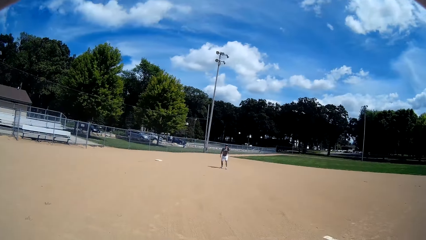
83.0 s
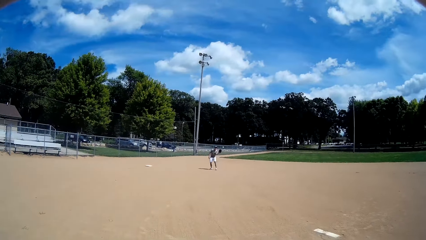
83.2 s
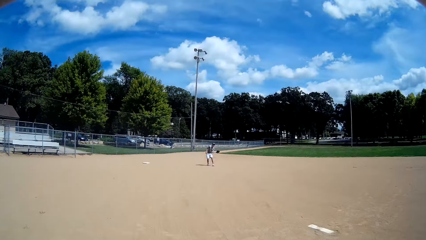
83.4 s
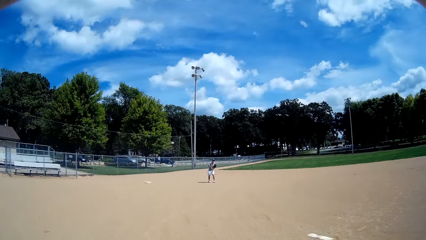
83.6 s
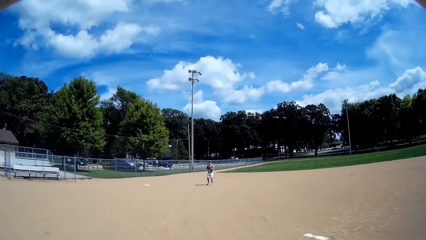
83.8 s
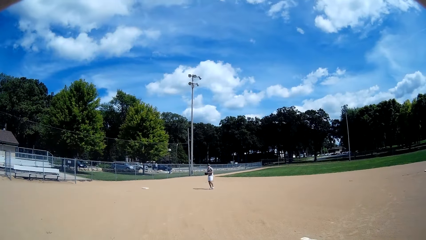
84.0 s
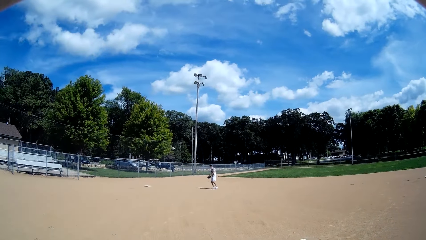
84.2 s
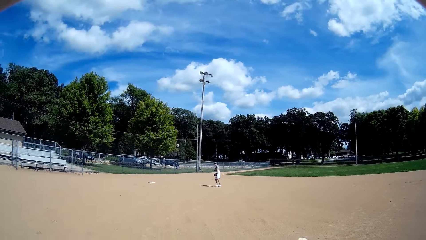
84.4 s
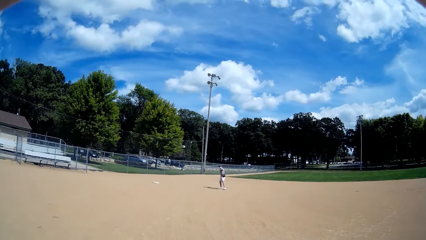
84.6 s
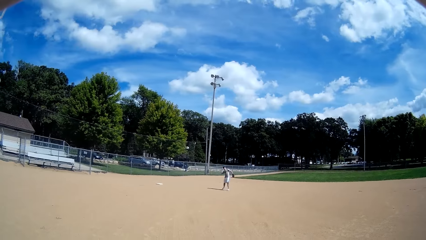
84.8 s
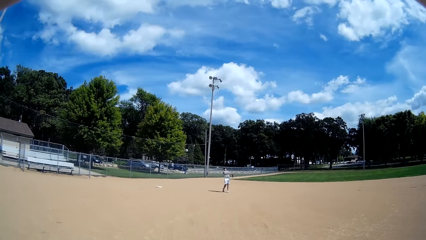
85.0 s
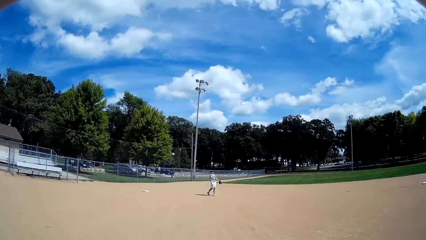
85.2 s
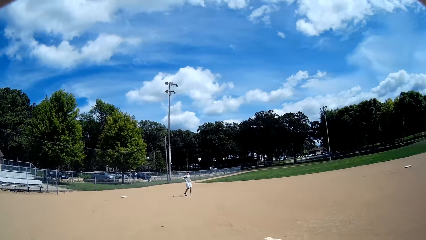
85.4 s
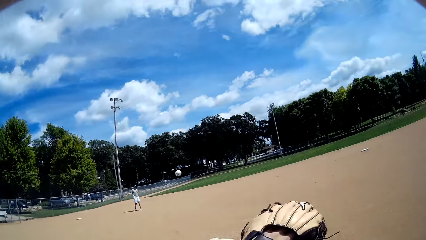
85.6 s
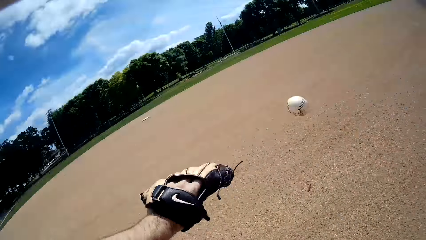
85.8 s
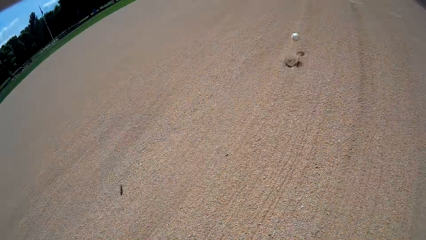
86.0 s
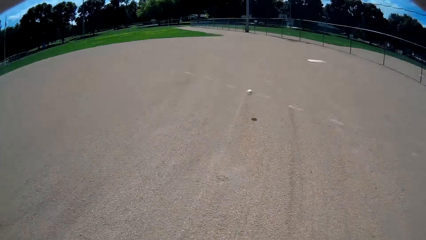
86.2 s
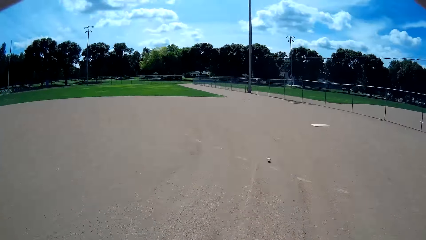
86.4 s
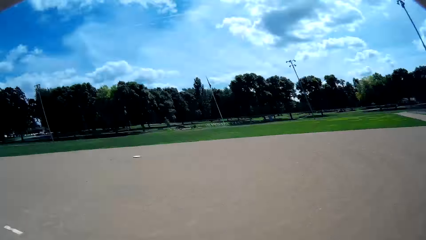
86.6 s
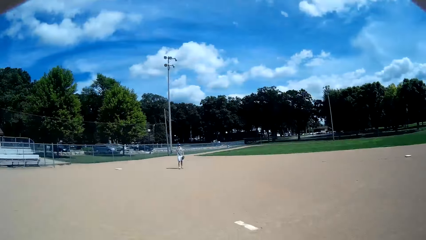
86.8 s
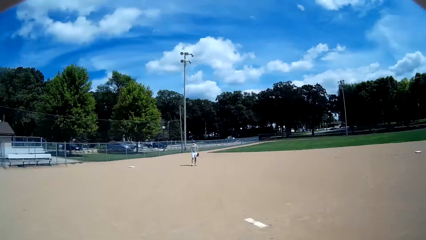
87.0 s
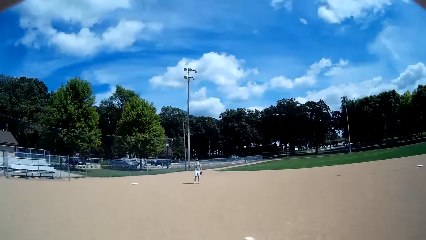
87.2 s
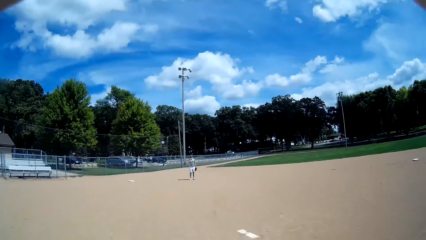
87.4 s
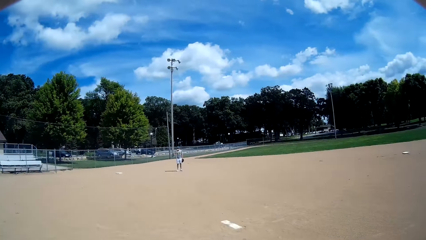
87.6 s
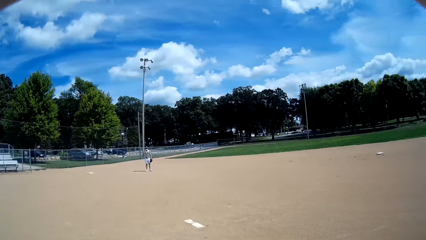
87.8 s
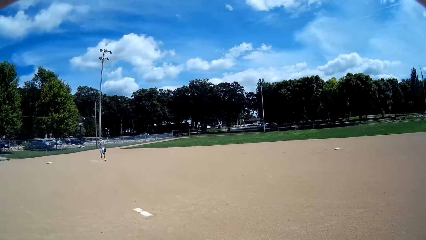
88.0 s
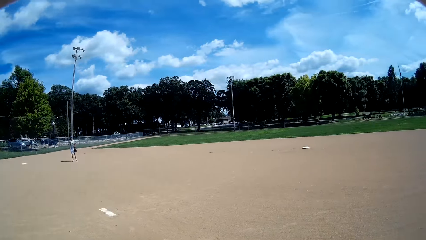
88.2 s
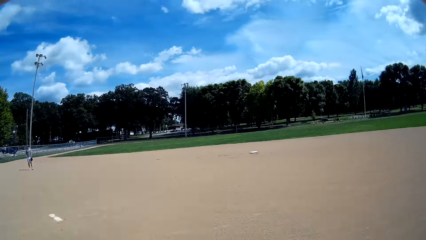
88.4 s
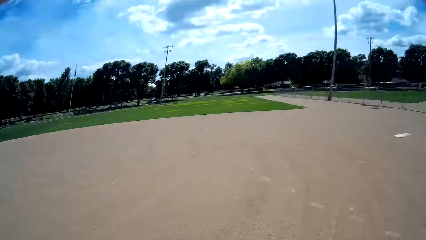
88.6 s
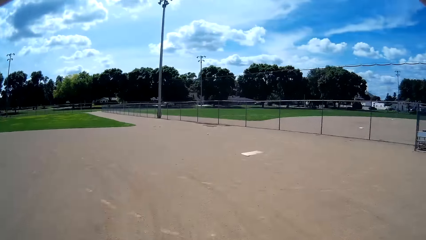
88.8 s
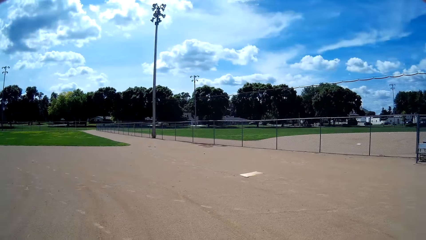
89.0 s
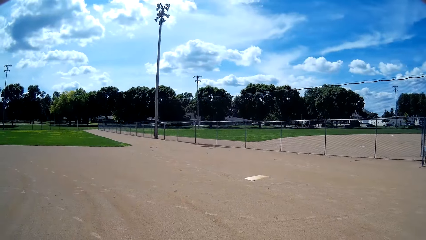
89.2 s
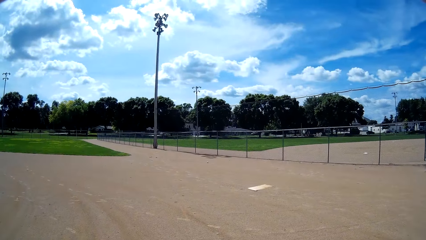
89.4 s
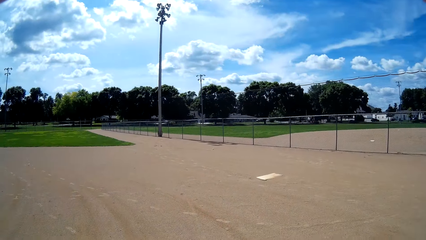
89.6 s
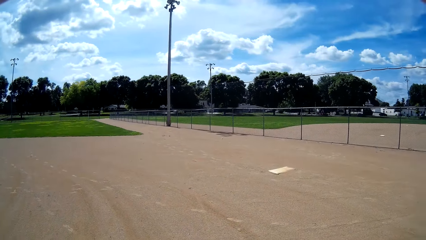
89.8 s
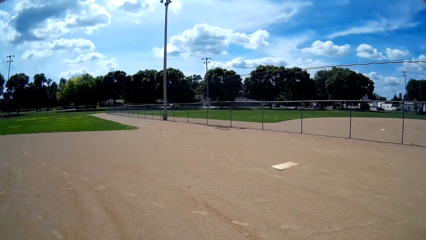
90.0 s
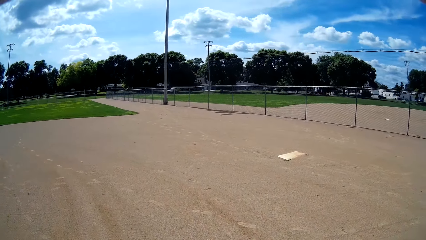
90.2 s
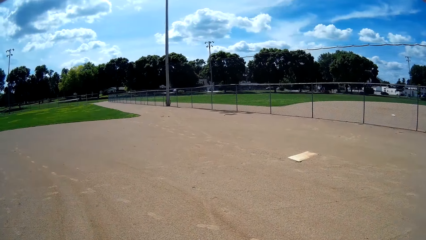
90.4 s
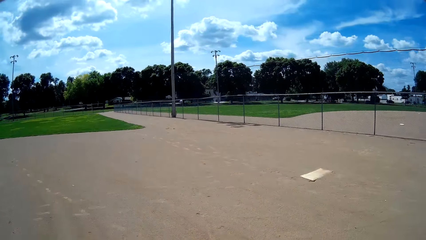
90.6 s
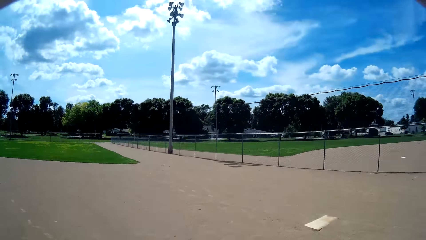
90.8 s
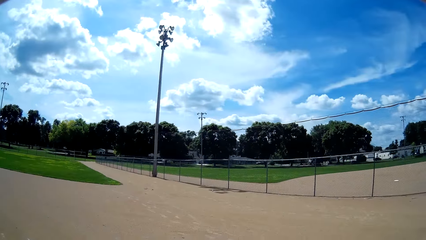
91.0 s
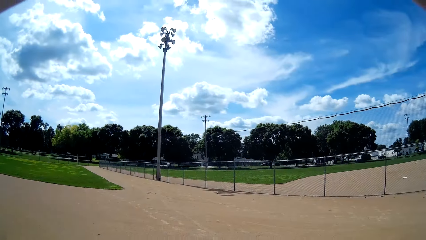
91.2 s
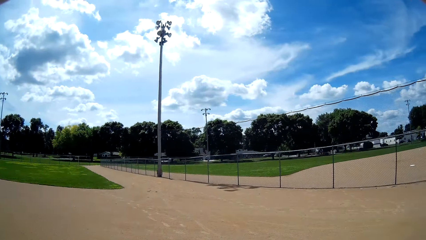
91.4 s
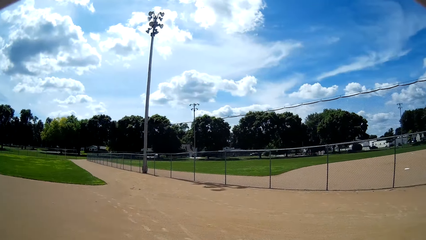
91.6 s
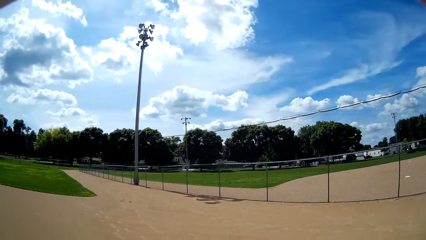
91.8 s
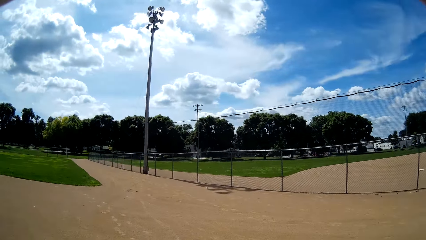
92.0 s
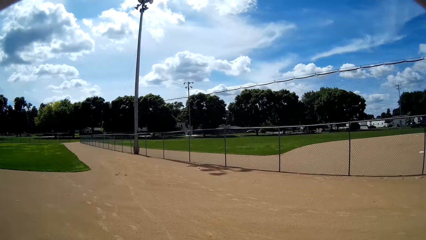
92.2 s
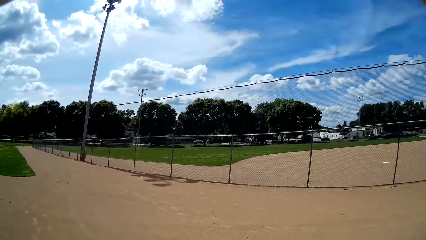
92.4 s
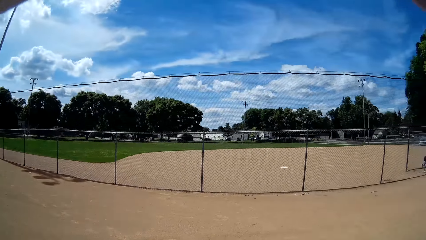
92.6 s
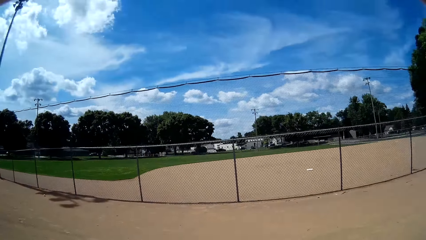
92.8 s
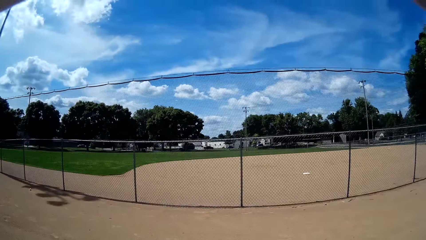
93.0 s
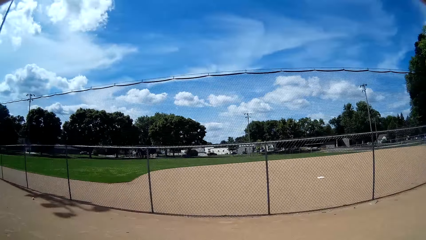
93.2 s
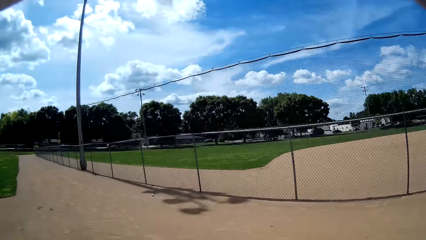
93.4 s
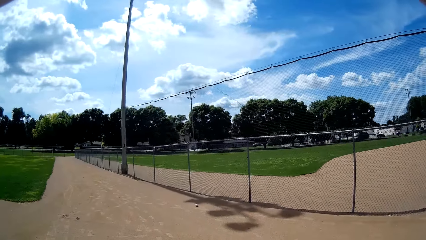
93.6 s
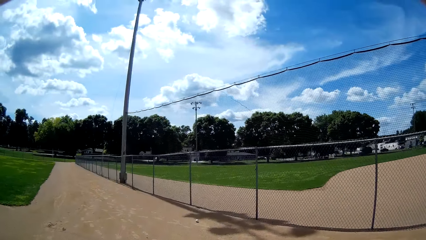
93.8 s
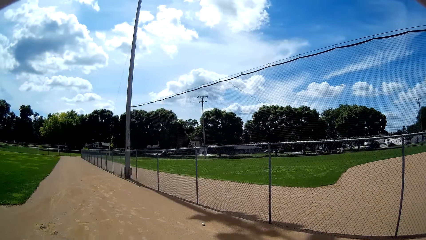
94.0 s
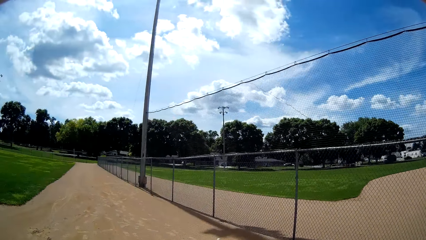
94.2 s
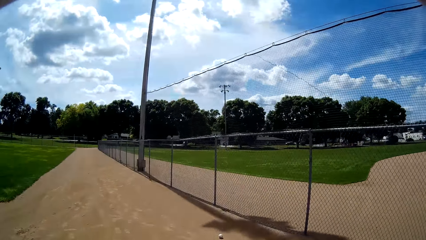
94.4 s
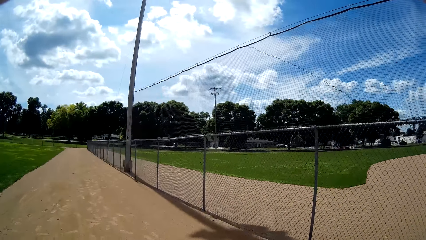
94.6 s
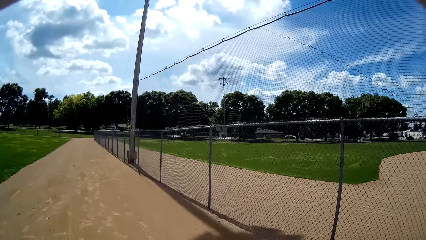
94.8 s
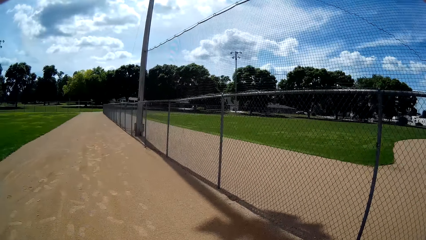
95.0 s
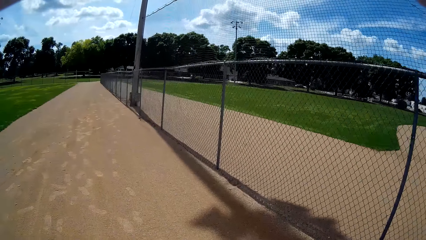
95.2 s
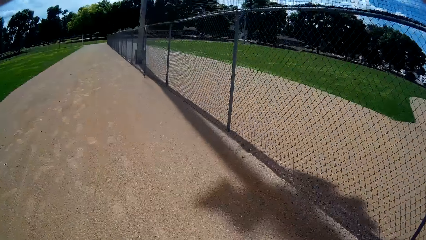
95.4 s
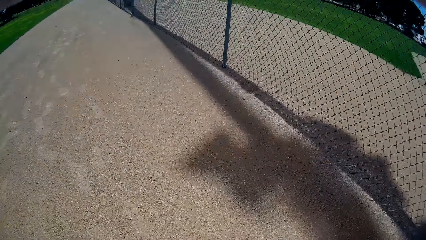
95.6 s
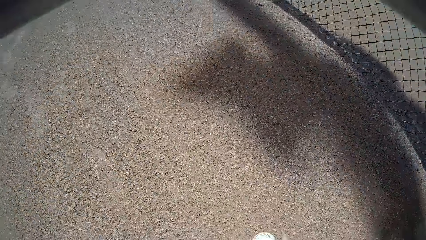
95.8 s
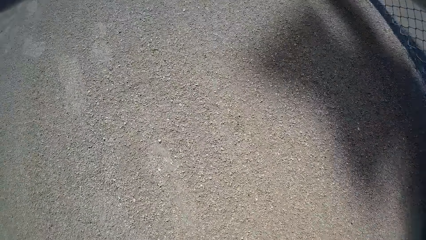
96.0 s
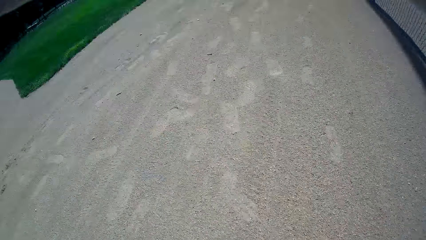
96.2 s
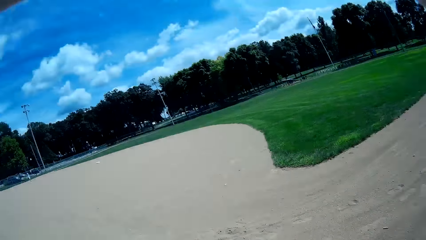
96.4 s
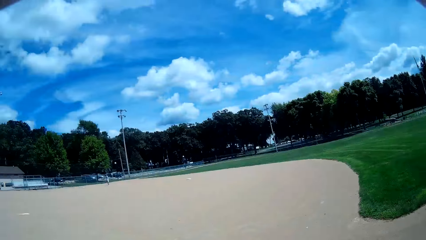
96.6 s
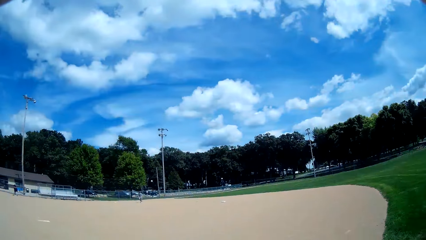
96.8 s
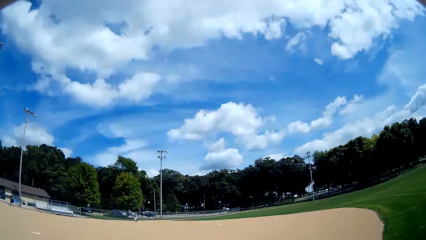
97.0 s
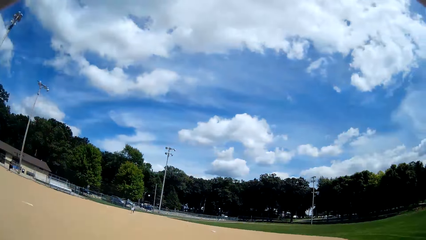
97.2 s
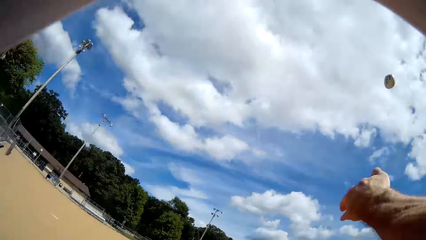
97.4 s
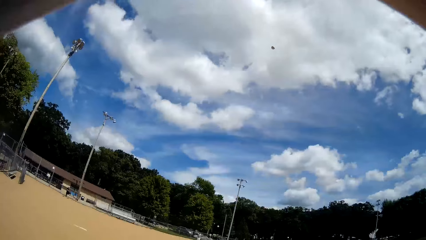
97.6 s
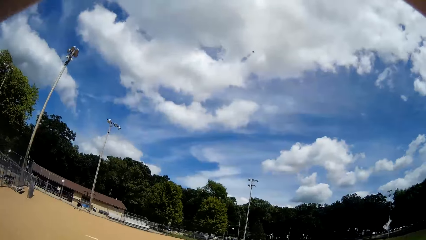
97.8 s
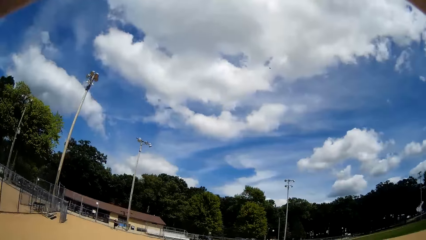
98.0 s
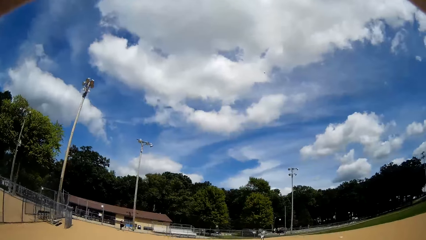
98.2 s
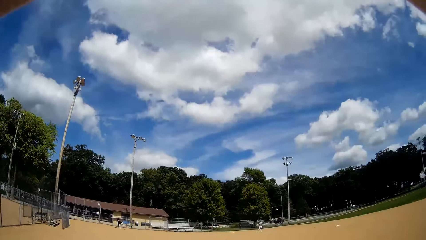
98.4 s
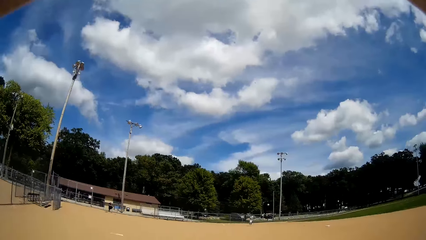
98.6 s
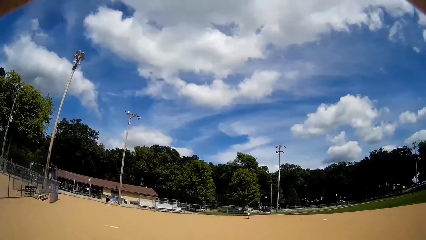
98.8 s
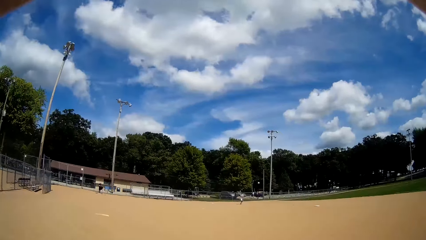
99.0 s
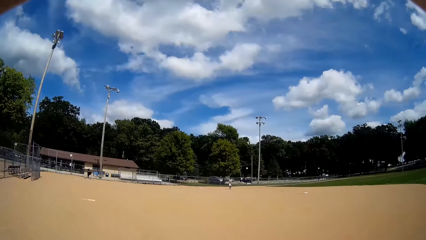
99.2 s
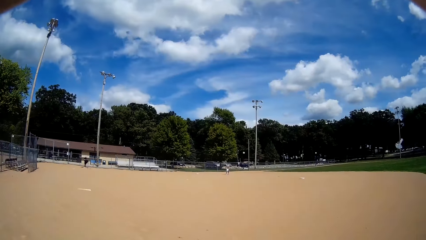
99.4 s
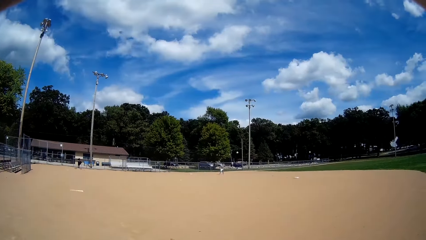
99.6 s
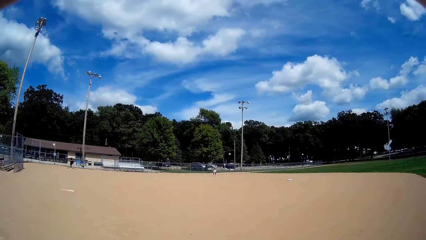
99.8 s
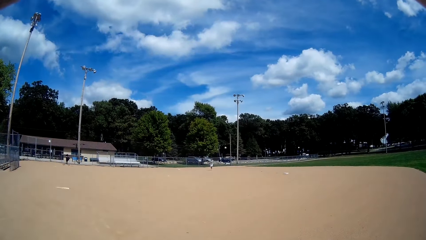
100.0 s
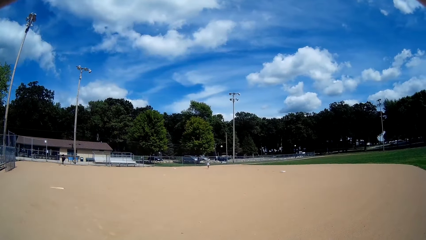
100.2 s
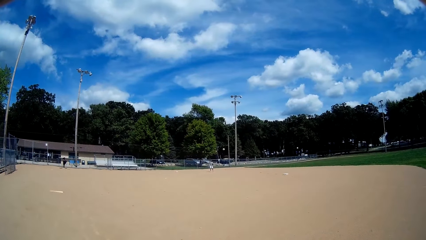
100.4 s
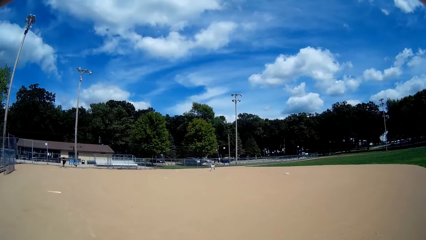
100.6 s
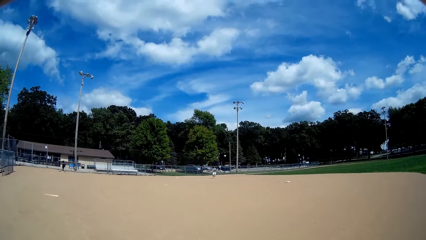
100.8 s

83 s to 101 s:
The camera wearer tries to catch the ball from a man with a baseball glove again. The man catches the ball and throws the ball. The camera wearer interacts with the man. They run towards the ball, walk in the field, pick up the ball from the ground, throw the ball to the man again, and walk towards the man.
